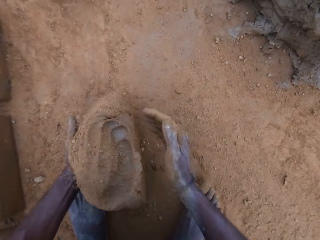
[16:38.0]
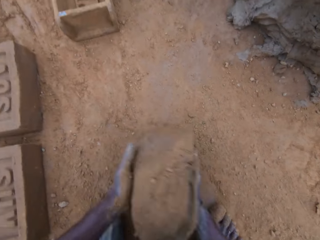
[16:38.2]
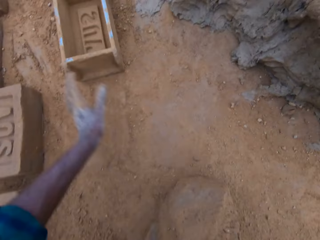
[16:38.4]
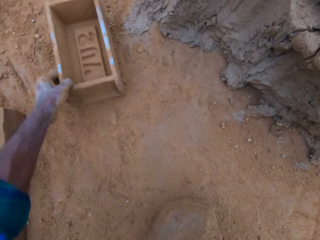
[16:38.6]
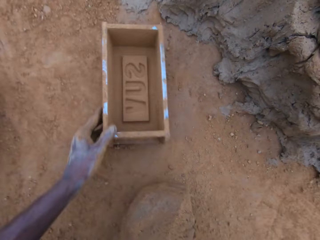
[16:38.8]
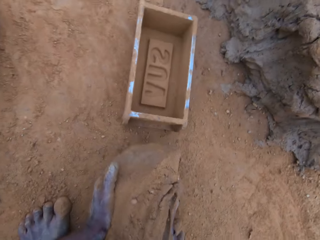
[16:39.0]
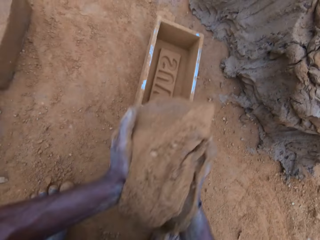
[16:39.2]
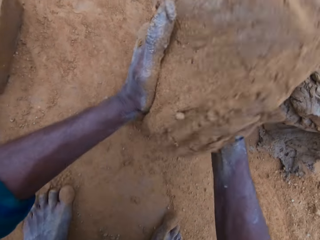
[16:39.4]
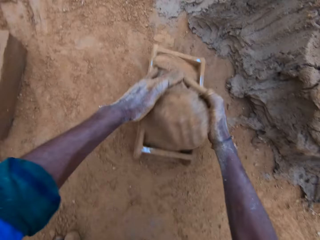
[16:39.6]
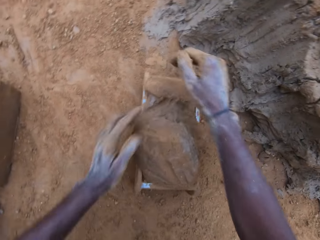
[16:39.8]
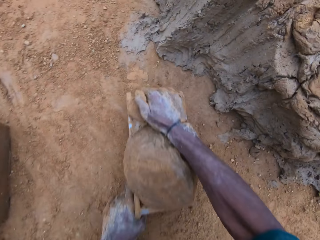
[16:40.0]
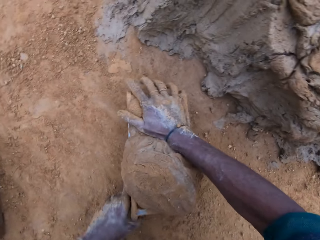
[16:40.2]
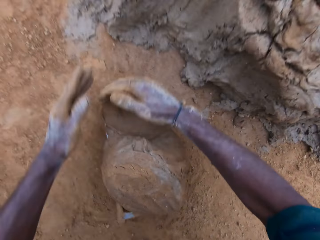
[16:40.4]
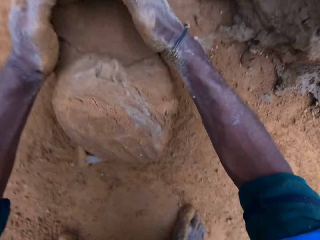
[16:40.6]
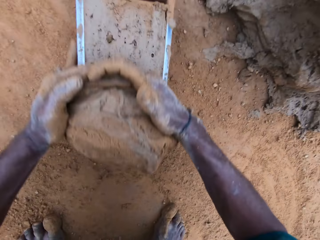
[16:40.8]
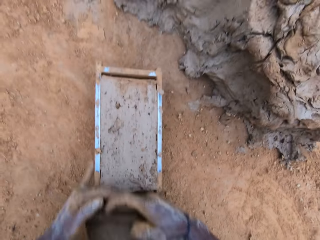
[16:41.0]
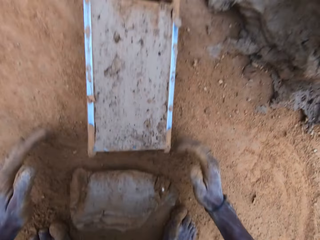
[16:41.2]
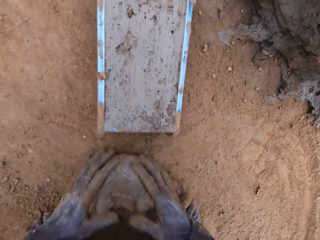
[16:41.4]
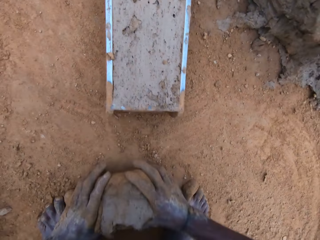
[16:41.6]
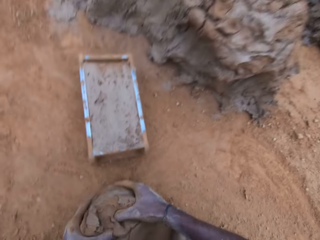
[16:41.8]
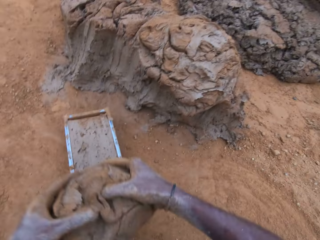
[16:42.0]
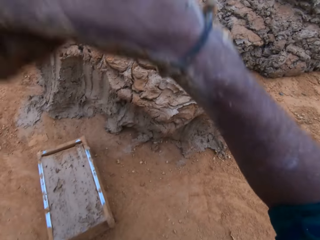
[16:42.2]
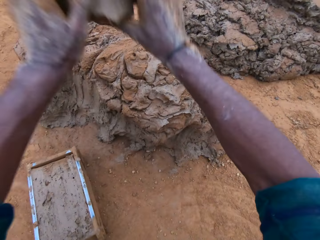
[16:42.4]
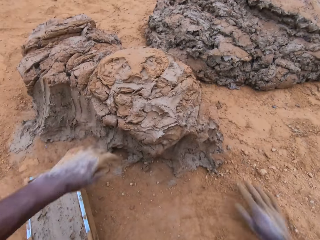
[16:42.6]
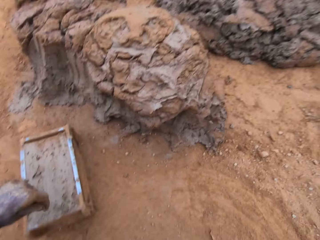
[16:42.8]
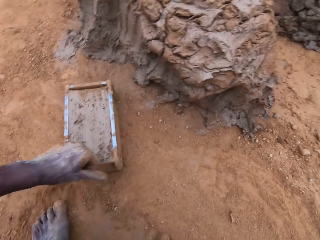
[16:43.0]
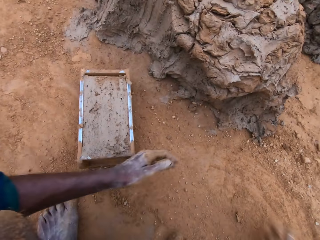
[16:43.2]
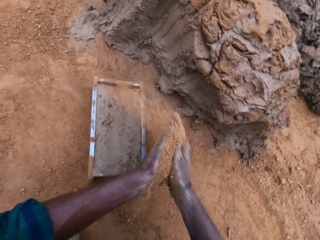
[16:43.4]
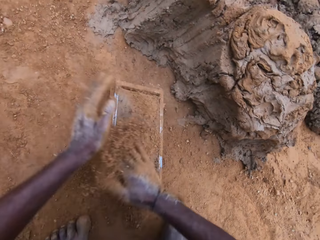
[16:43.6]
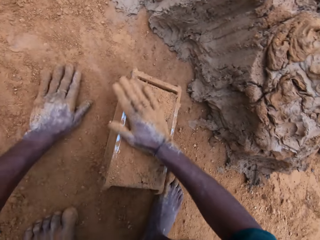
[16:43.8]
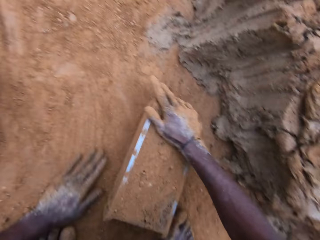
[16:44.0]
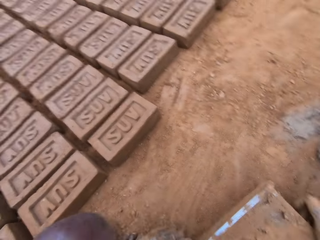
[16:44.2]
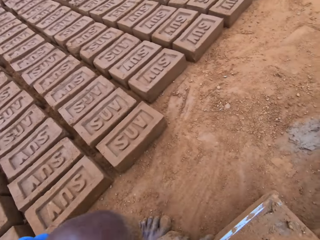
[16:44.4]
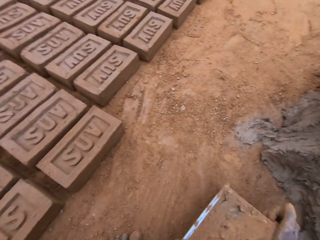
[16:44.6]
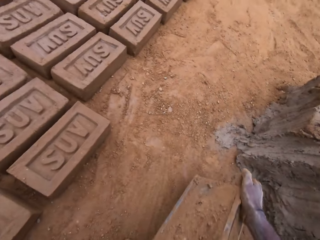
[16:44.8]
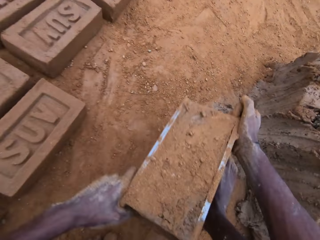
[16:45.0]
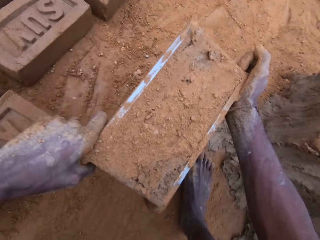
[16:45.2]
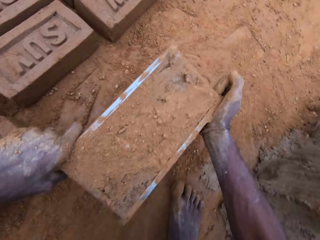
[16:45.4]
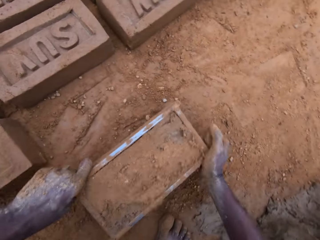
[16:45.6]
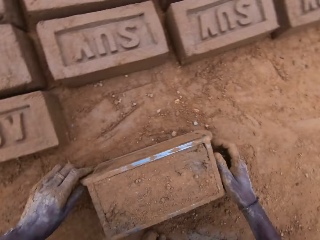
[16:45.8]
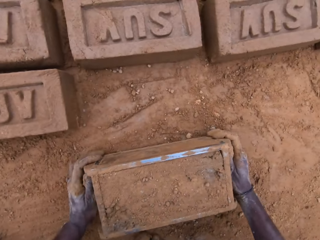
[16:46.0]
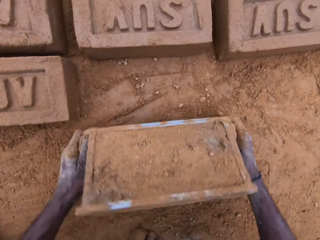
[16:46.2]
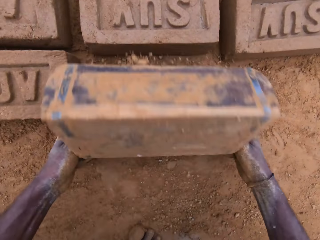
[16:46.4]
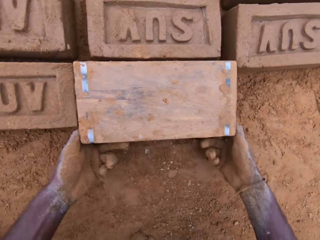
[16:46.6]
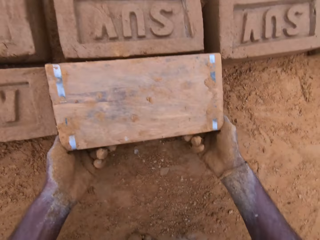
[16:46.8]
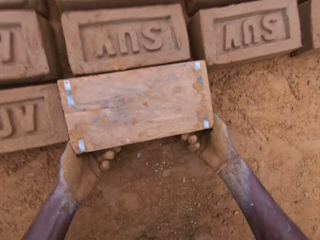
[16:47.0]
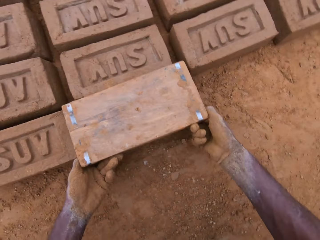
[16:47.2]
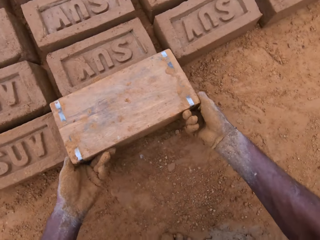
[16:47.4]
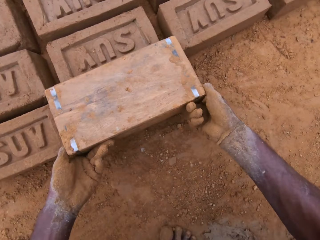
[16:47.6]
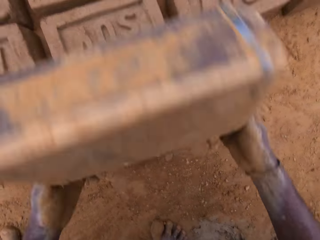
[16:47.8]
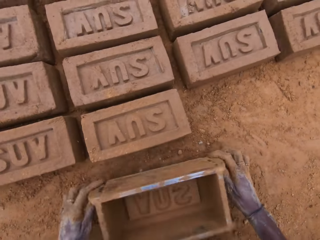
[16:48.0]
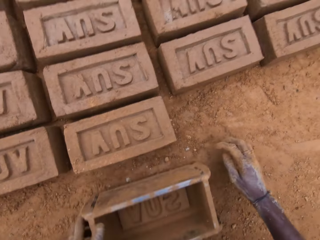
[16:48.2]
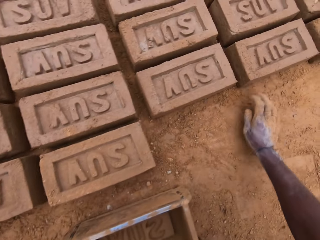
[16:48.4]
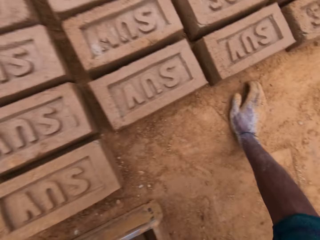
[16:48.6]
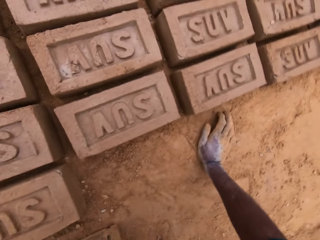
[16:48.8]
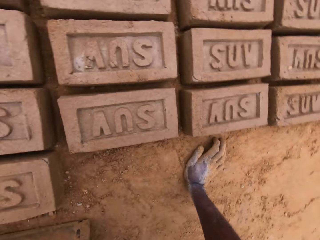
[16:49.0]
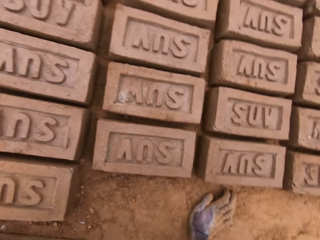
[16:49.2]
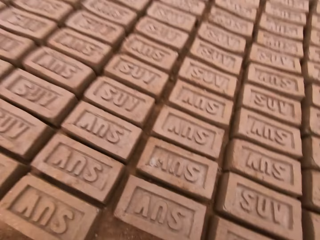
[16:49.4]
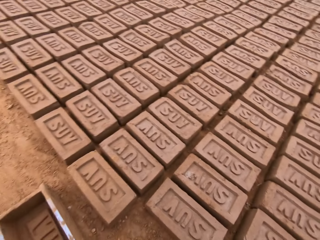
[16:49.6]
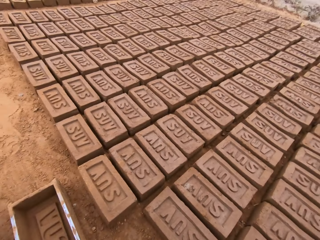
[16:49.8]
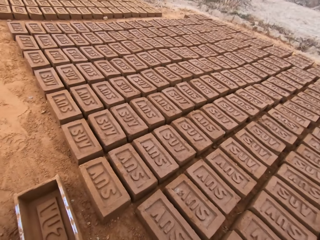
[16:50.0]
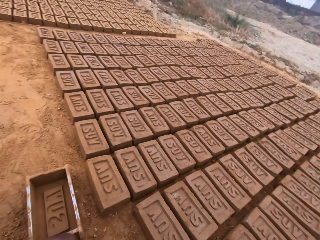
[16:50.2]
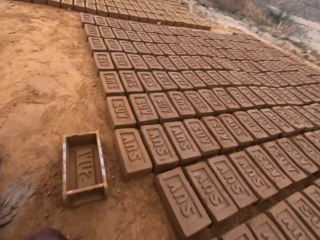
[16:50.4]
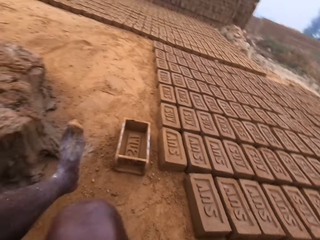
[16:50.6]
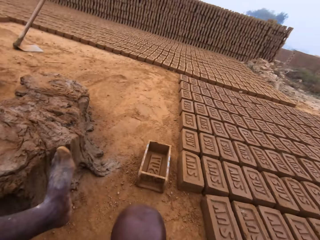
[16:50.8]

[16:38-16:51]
The camera wearer spreads soil on a clay mixture or mortar. He picks up the clay mixture from the ground, moves a wooden brick mold closer on the ground, carries the mortar from the ground, and puts the clay mixture in the wooden brick mold. He levels the mortar in the mold with his hands, cuts the clay mixture with hands, molds the clay mixture with hands, carries the excess mortar on the ground, throws the excess mortar, and puts down the clay mixture on the ground. He spreads soil on the clay mixture in the wooden brick mold. He picks up the wooden brick mold from the ground. He puts down the clay mixture from the wooden brick mold on the ground. He turns the mold upside down. He retrieves the mold. He puts down the wooden brick mold on the ground.

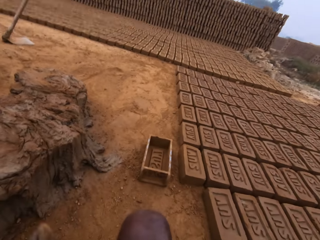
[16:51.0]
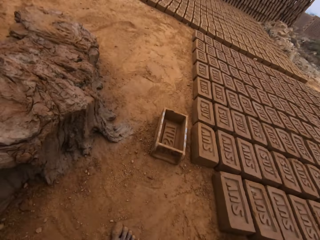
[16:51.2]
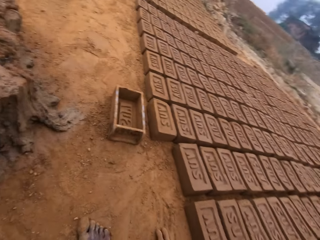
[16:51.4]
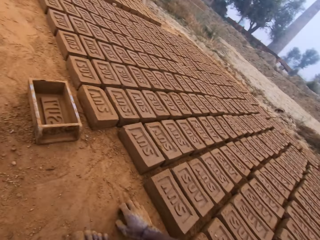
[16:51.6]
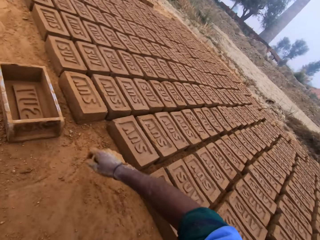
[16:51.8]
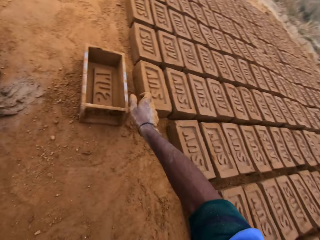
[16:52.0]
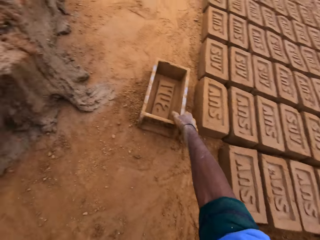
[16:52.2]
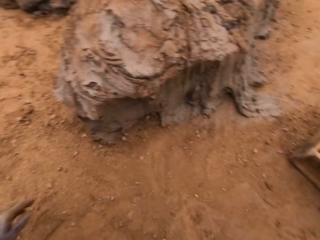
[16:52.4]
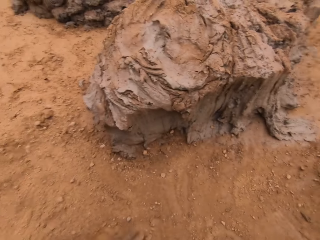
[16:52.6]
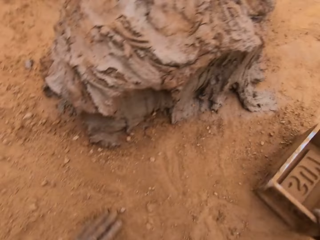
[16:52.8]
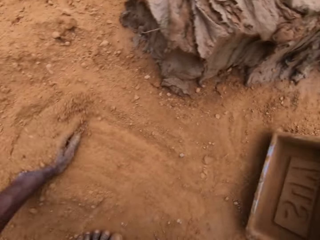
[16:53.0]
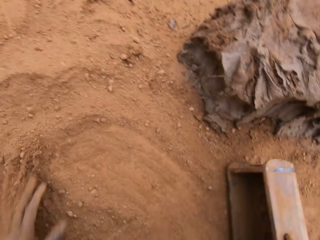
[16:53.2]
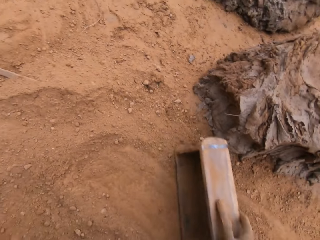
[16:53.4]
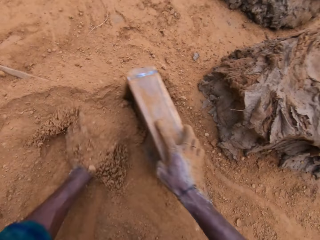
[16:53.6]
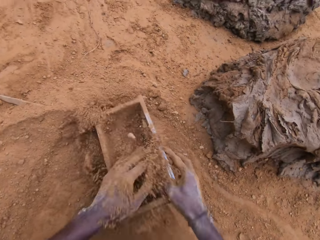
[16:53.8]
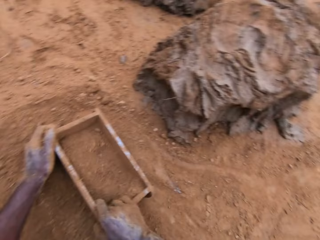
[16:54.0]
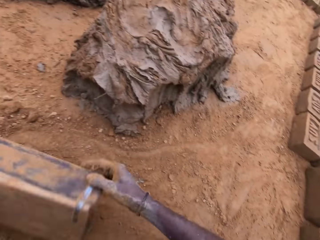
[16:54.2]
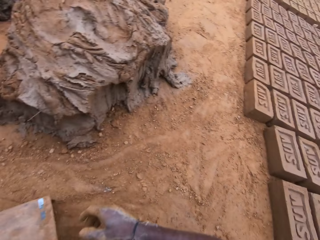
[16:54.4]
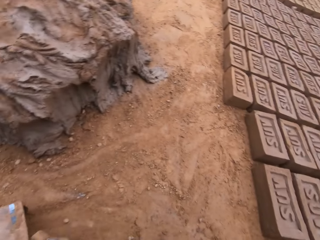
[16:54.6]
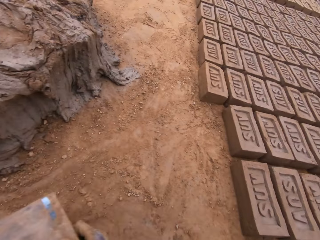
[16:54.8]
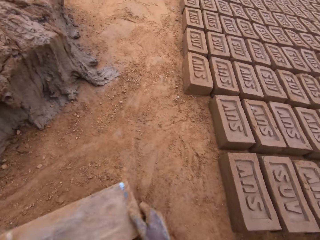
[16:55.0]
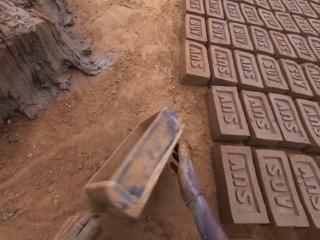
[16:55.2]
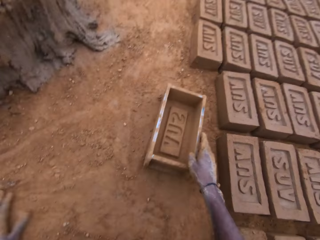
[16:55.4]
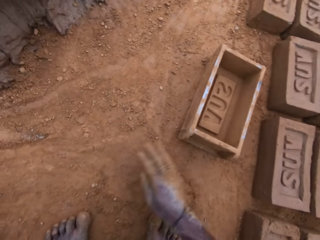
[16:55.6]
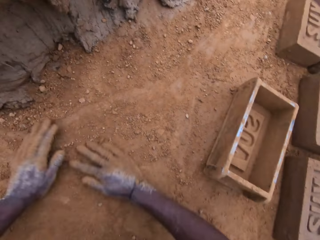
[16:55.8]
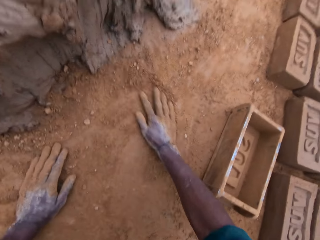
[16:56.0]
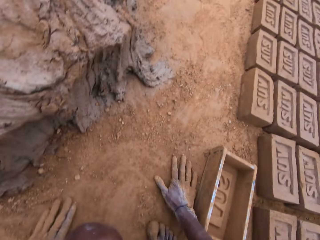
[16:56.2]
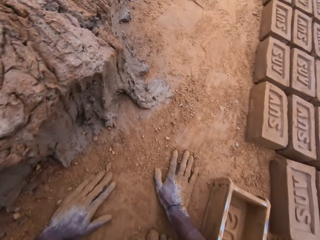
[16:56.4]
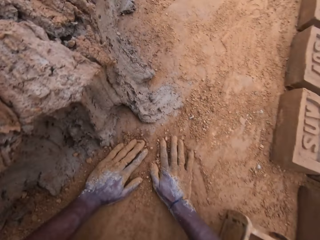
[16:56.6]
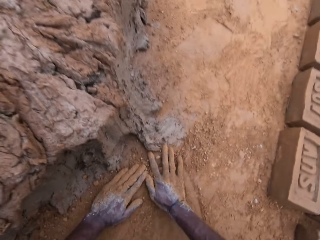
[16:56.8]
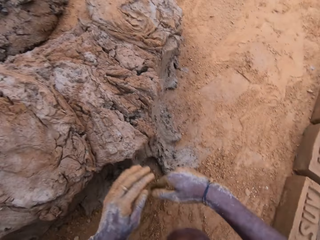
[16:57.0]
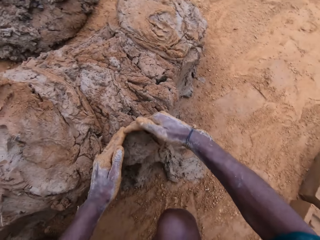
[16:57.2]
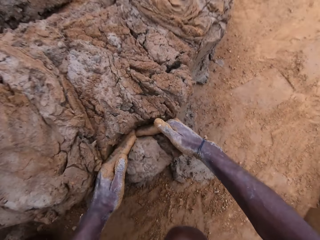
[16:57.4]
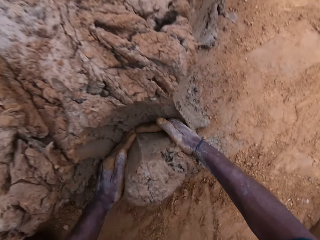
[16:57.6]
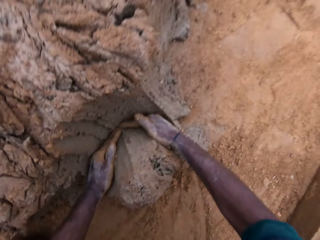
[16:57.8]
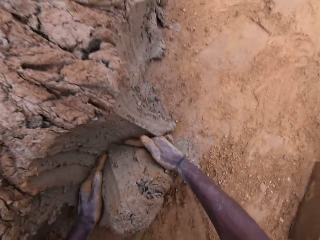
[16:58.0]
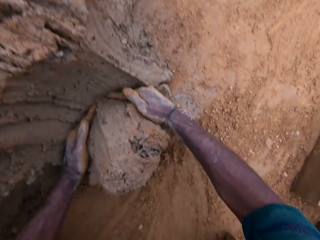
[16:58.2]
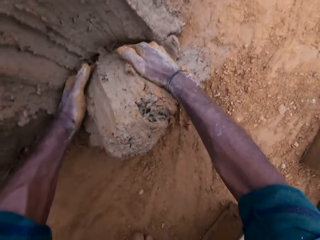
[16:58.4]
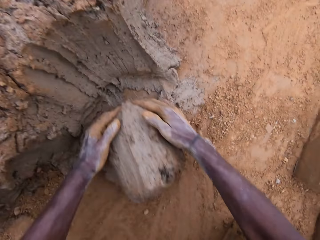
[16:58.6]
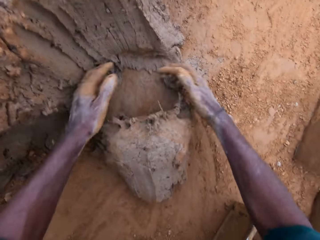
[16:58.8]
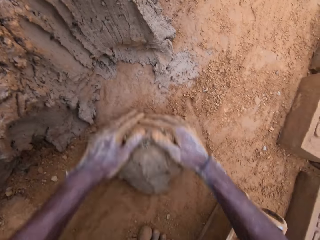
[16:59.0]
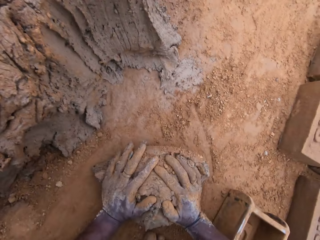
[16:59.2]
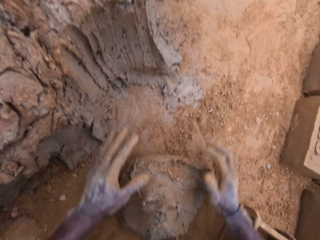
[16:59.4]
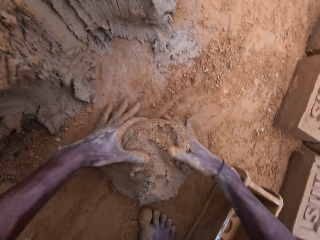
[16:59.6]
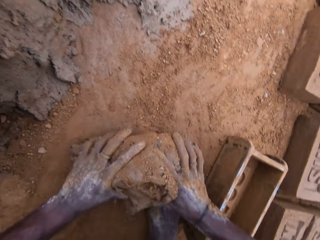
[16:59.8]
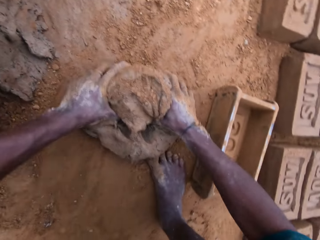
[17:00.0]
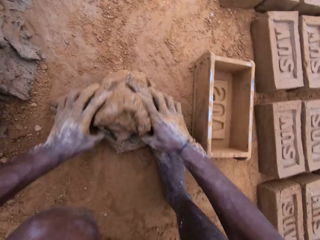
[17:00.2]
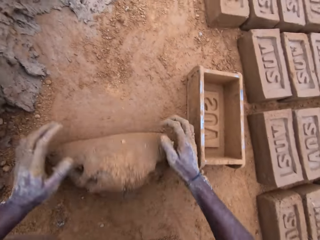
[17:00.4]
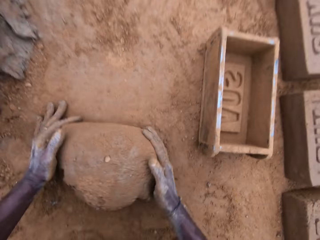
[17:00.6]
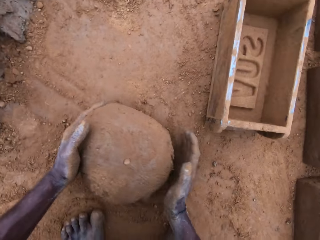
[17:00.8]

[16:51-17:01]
The camera wearer walks in the brick yard. He picks up the mold and moves the wooden brick mold on the ground. He pours sand into the mold. He pours away the sand in the mold. He flips the wooden brick mold on the ground. He puts down the wooden brick mold on the ground. He spreads soil on the ground. He sweeps the ground with his hands. He scoops mortar with his hands. He cuts a clay mixture with hands. He molds the clay mixture with hands. He mixes the mortar on the ground.
